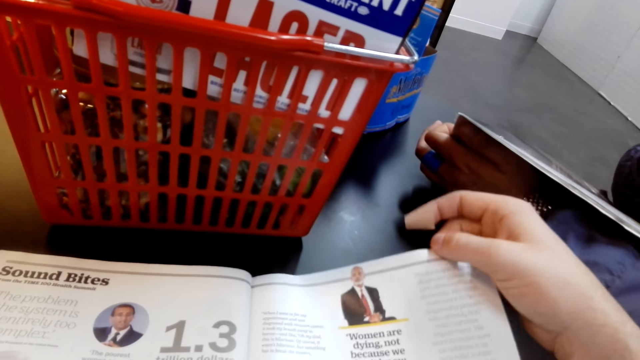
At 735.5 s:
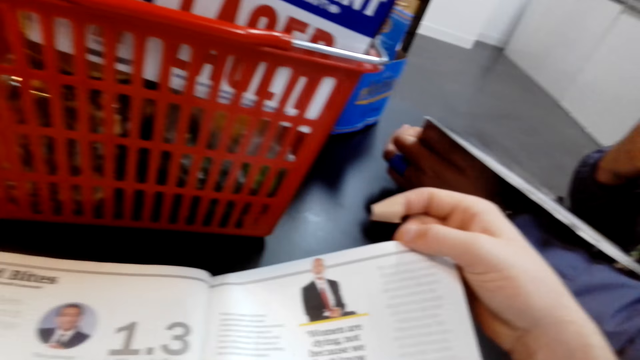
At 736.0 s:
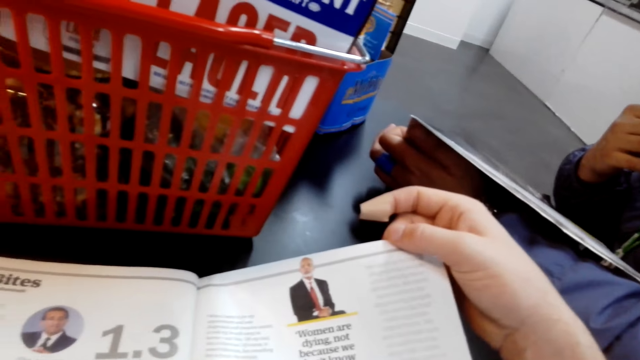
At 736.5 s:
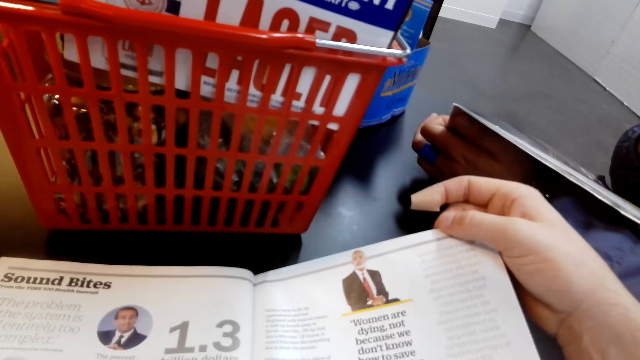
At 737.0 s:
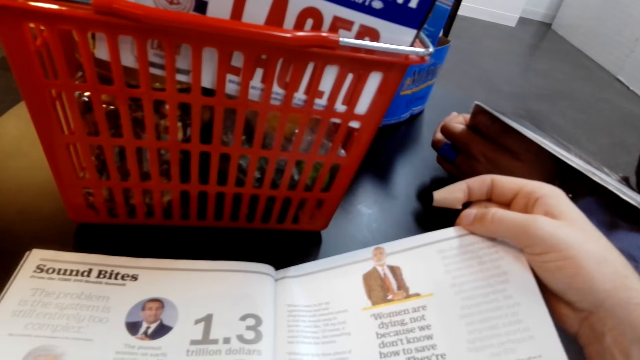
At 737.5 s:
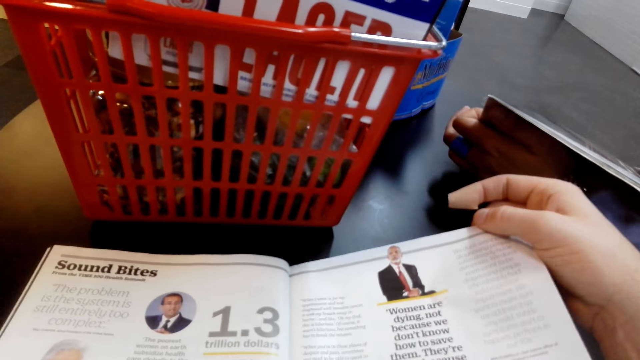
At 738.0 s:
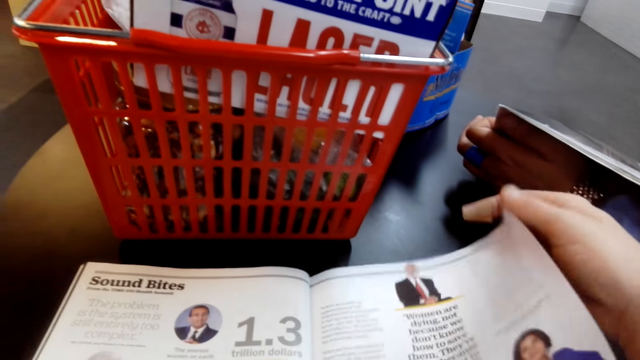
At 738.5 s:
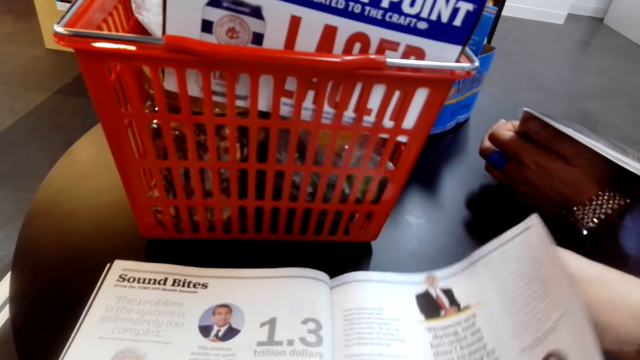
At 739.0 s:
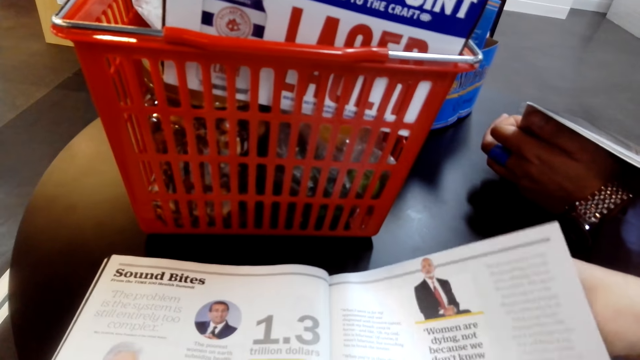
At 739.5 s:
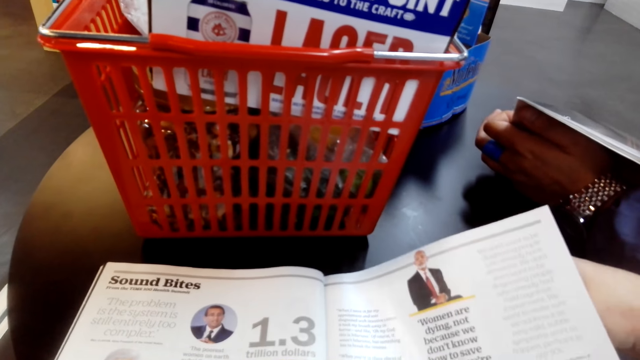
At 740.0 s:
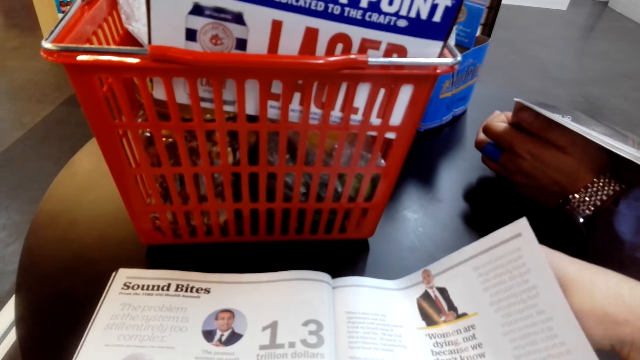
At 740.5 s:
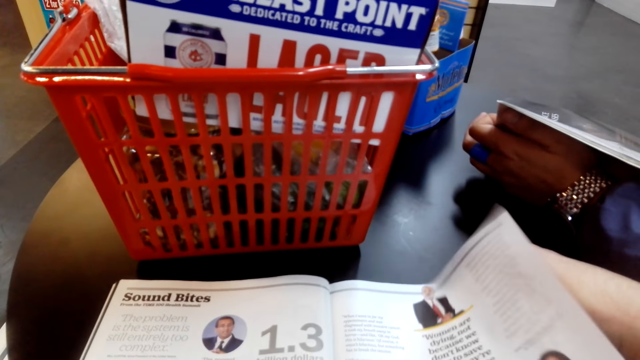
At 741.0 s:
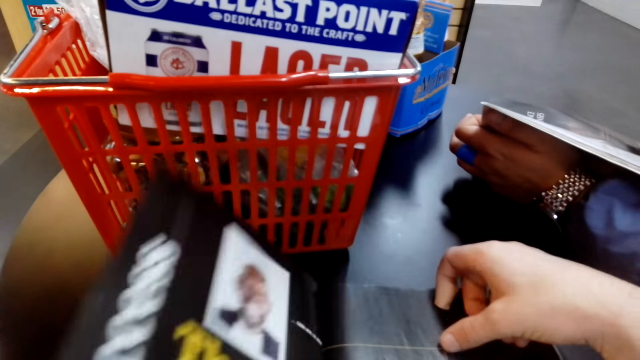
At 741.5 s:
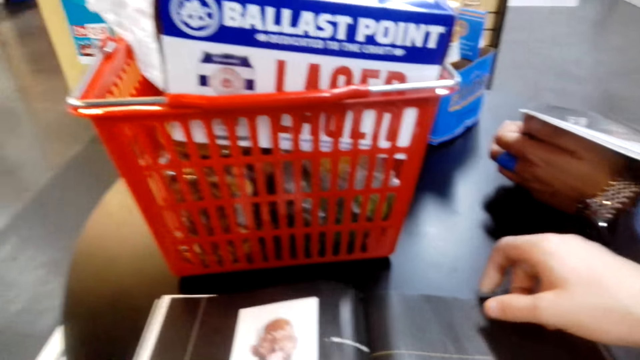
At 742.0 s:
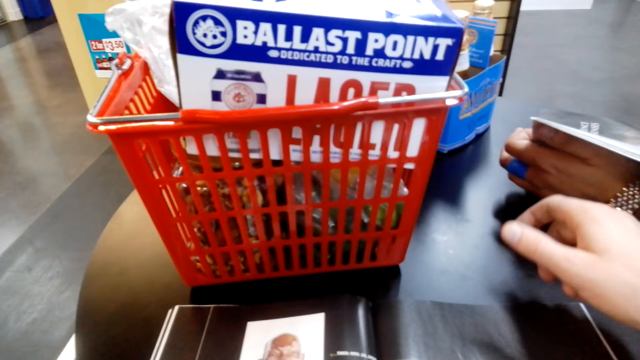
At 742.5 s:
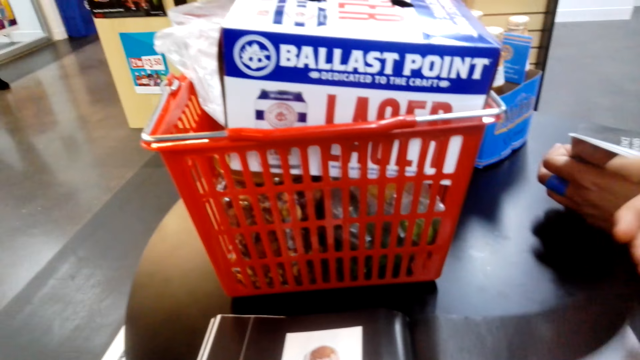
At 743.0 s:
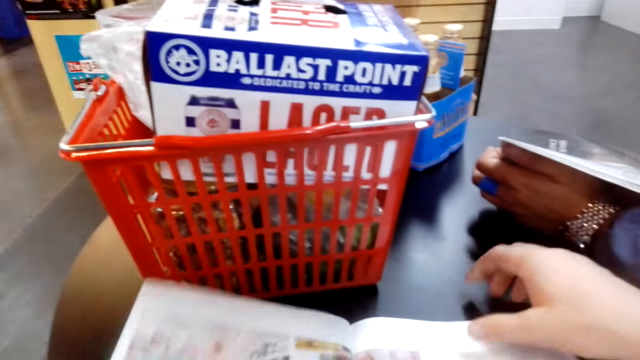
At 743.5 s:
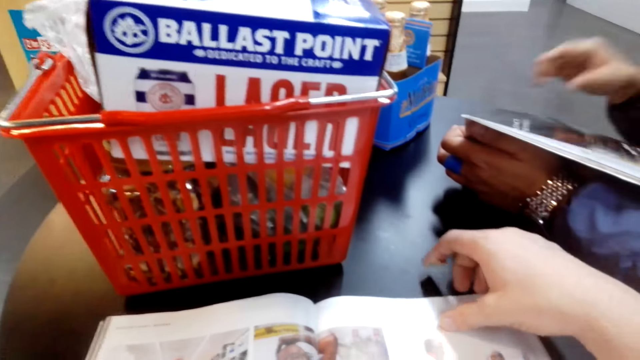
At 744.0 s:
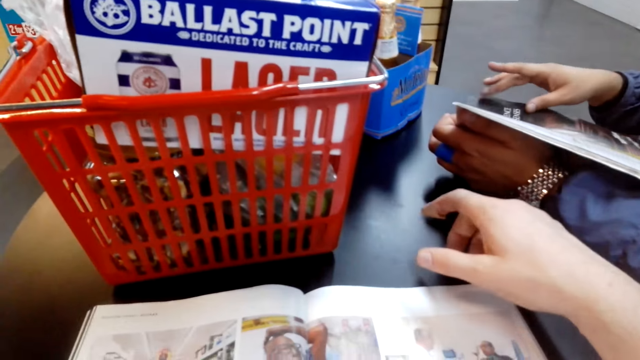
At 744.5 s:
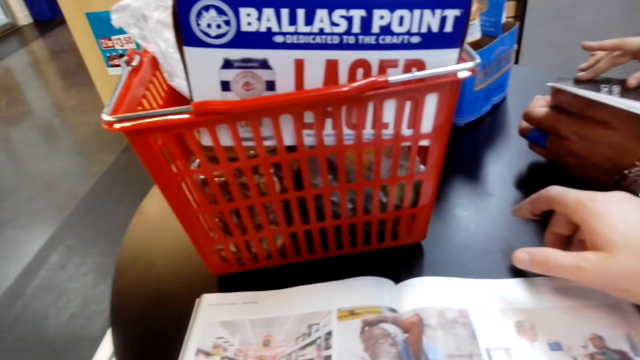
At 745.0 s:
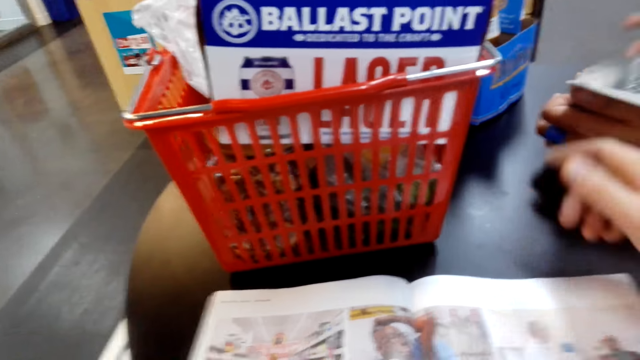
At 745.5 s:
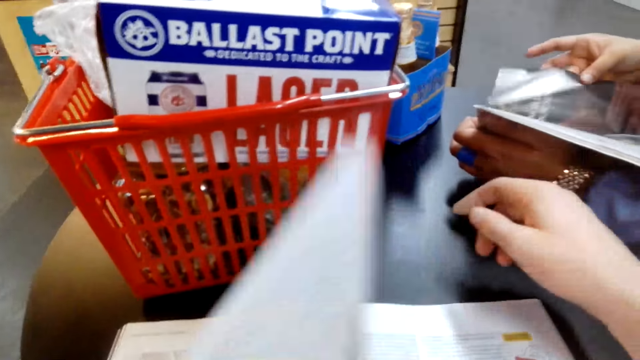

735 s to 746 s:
The camera wearer browses the magazine.

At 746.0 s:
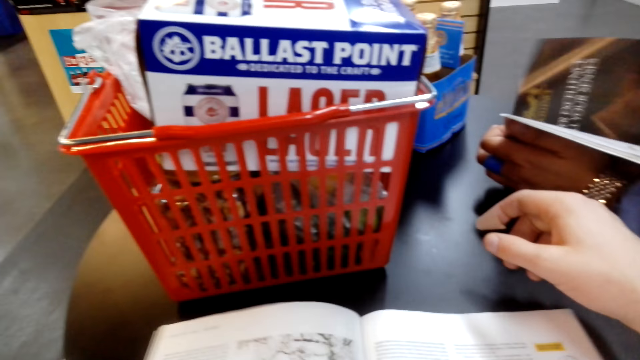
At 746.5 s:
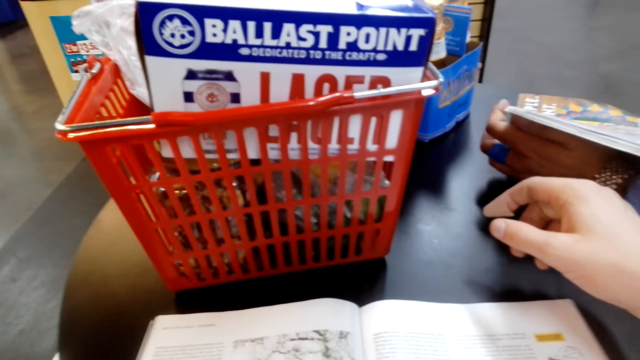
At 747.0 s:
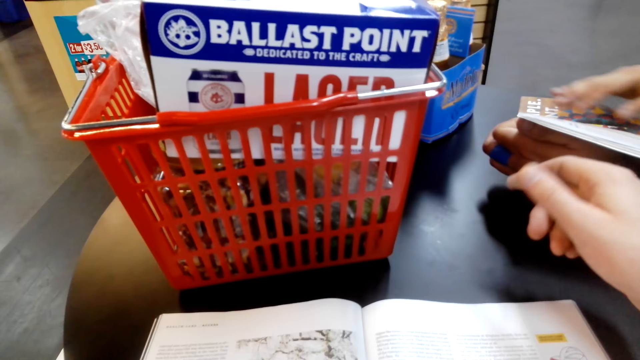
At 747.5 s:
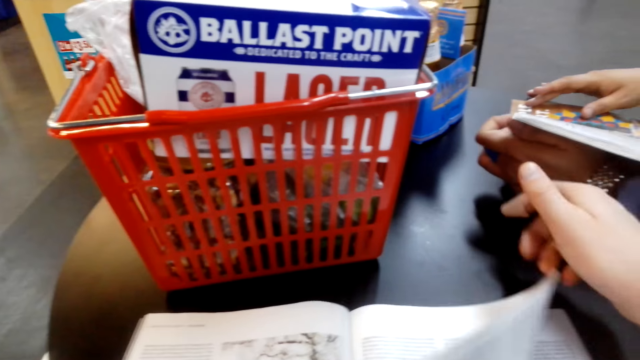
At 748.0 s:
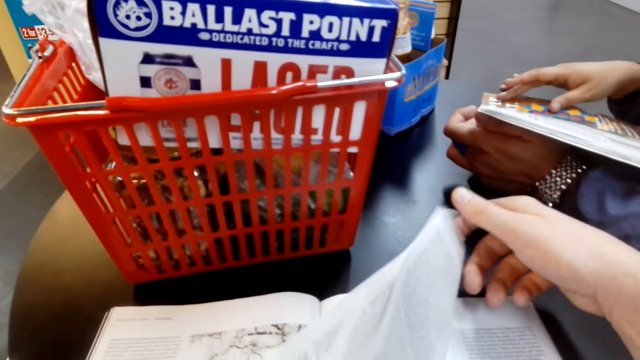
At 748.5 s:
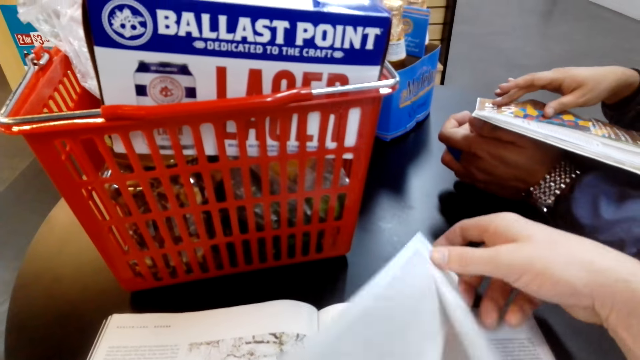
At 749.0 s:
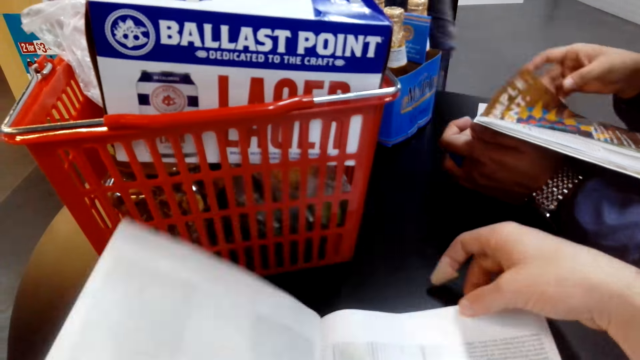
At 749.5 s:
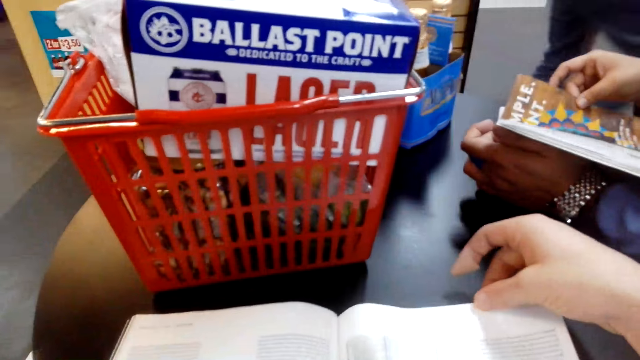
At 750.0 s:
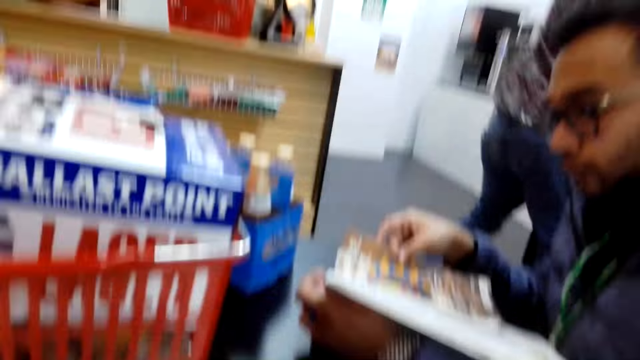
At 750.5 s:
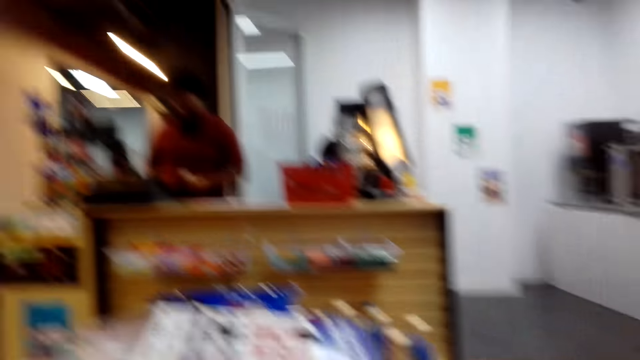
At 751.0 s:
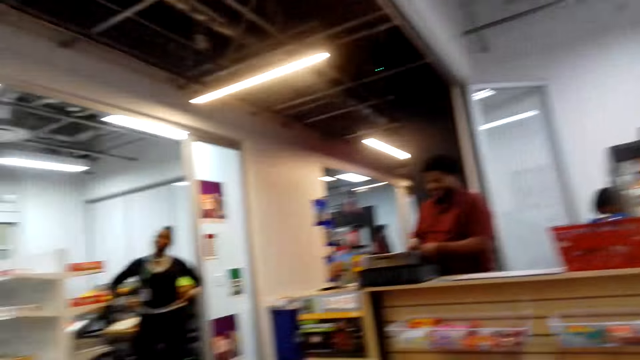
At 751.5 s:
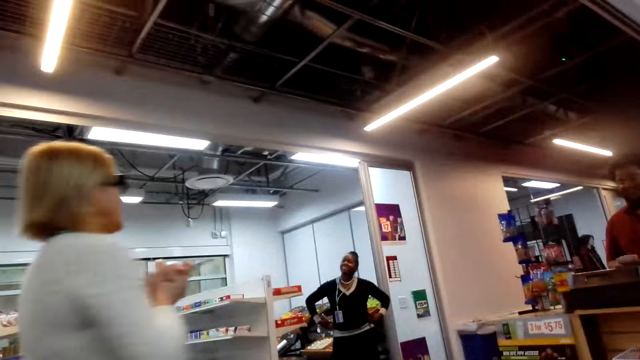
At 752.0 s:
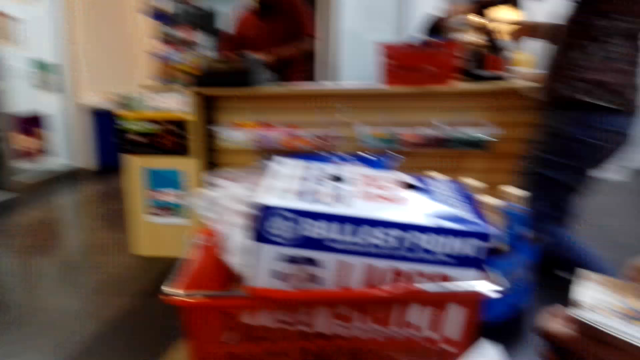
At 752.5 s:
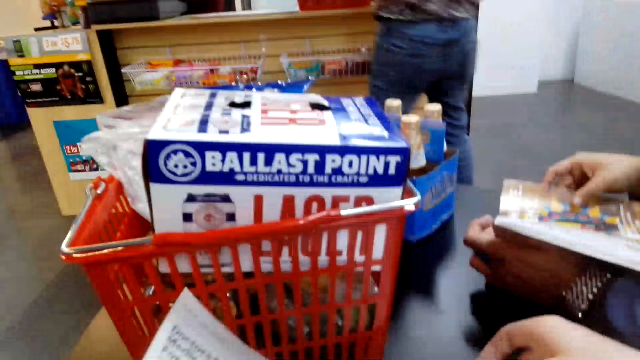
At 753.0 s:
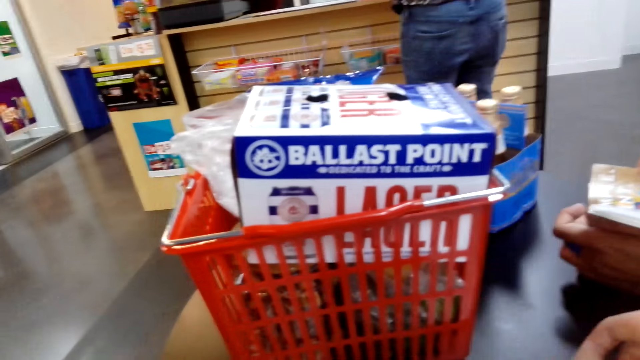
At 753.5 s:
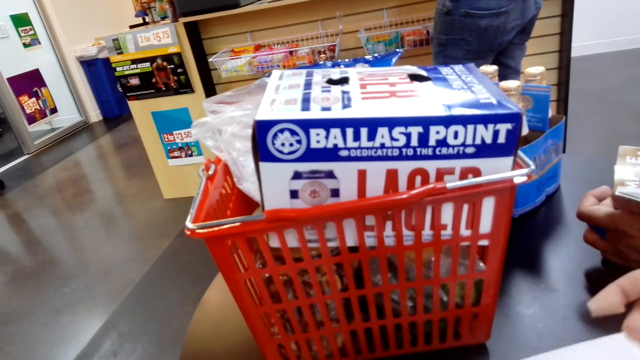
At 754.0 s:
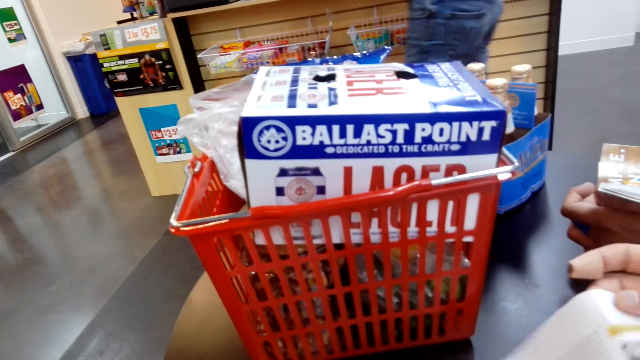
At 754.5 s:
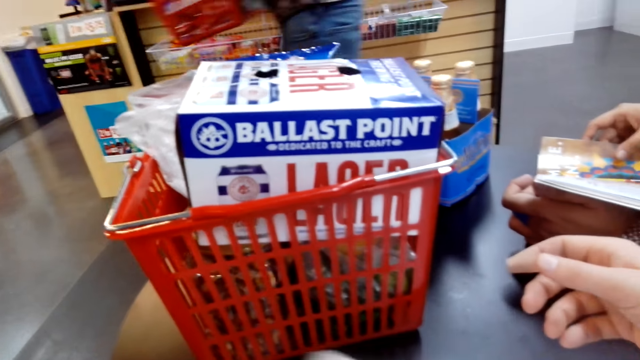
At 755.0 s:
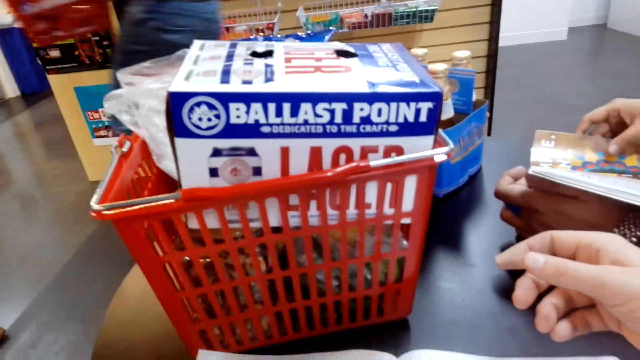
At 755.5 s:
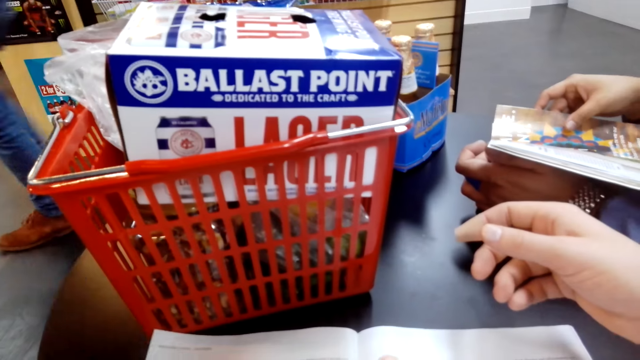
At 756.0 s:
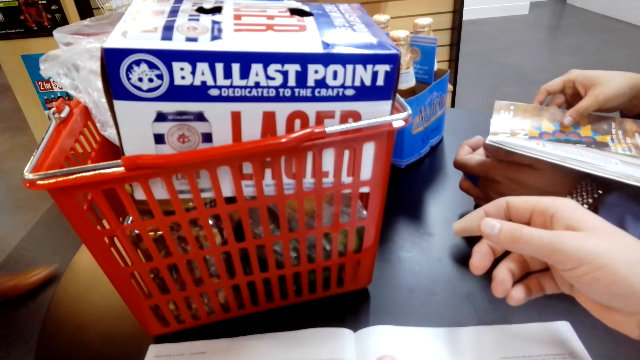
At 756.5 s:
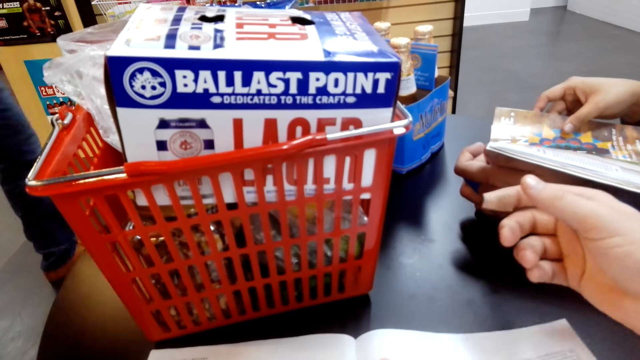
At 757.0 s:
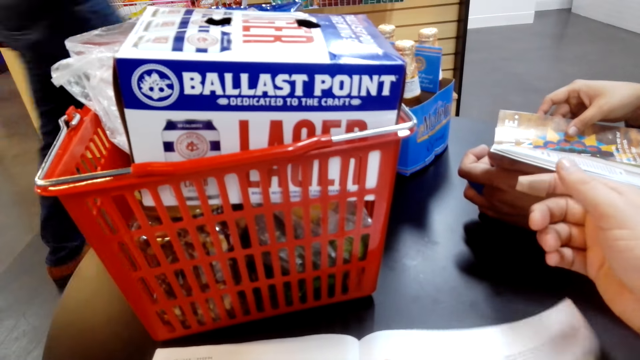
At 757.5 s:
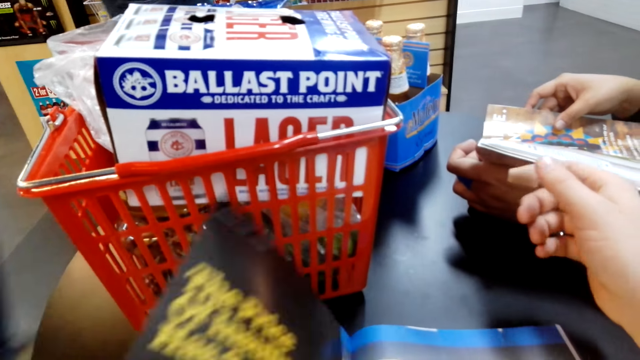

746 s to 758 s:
The camera wearer looks around. A person holds something. The camera wearer browses the magazine.
